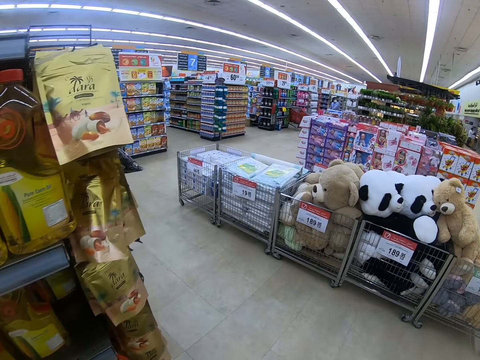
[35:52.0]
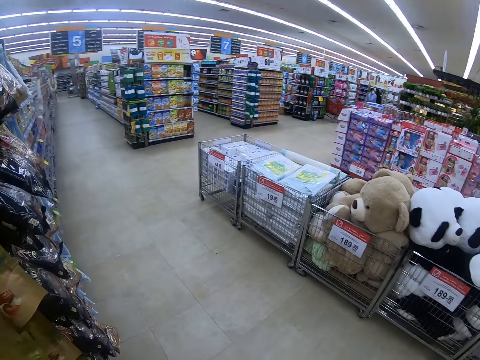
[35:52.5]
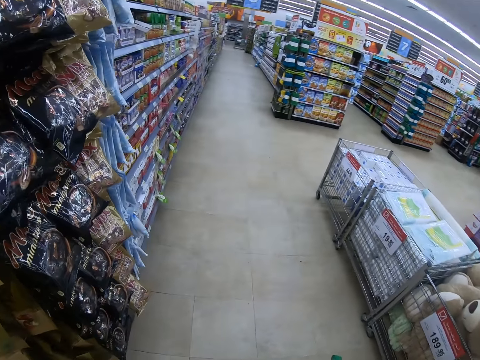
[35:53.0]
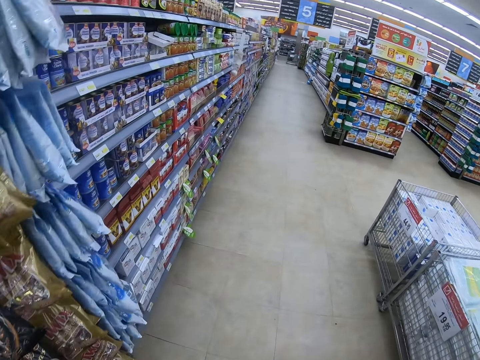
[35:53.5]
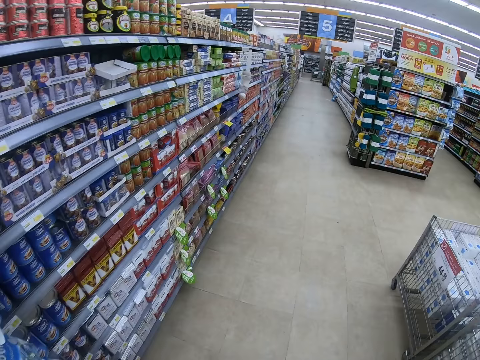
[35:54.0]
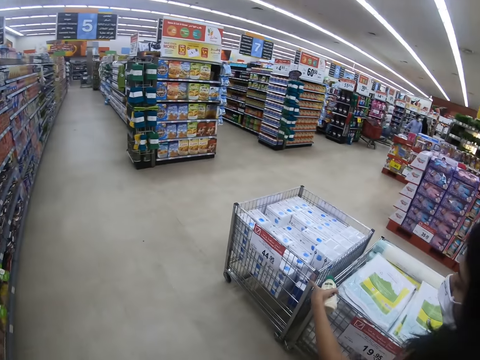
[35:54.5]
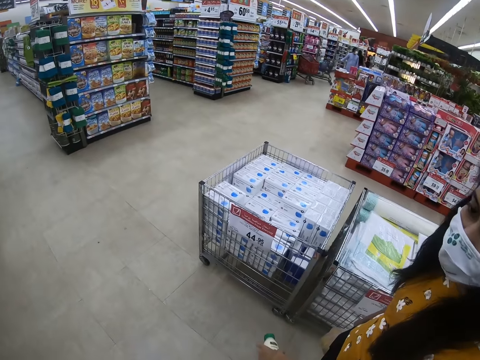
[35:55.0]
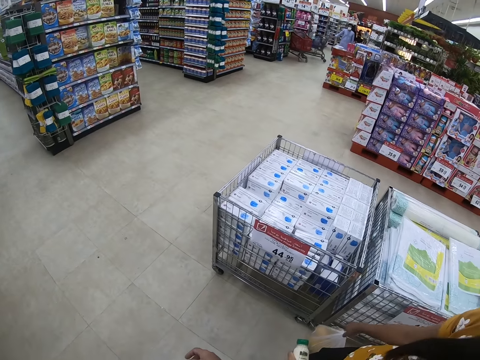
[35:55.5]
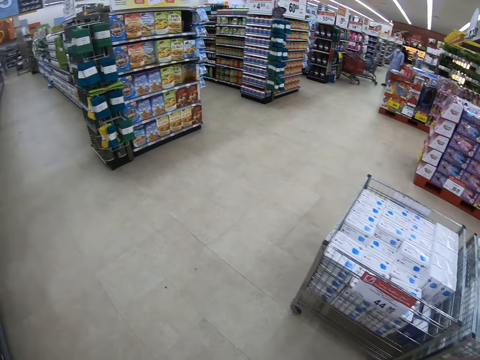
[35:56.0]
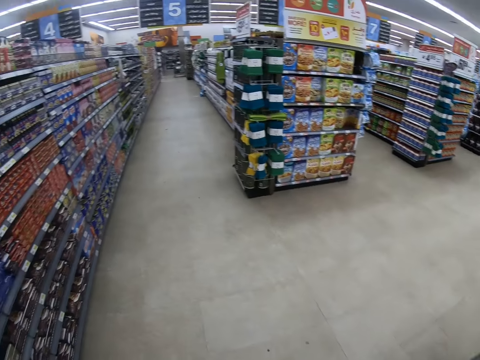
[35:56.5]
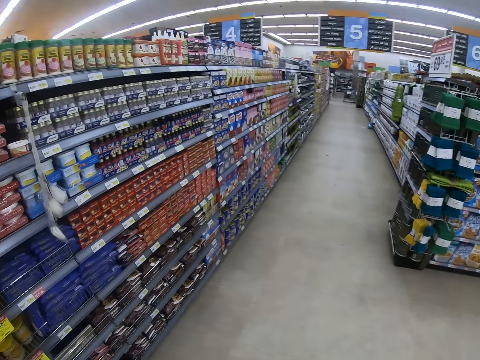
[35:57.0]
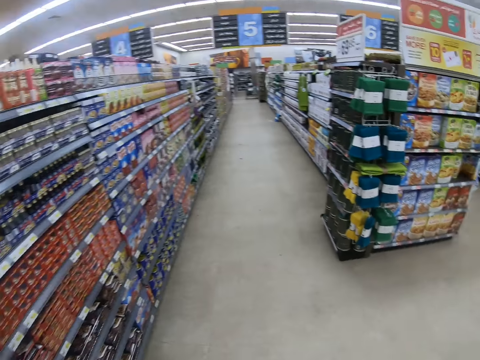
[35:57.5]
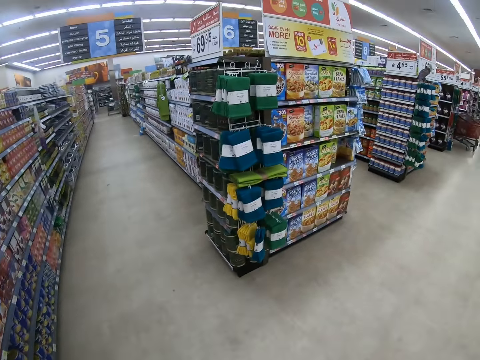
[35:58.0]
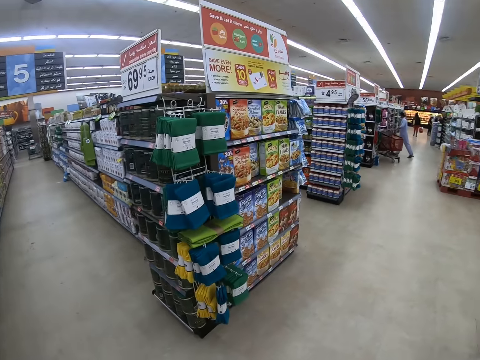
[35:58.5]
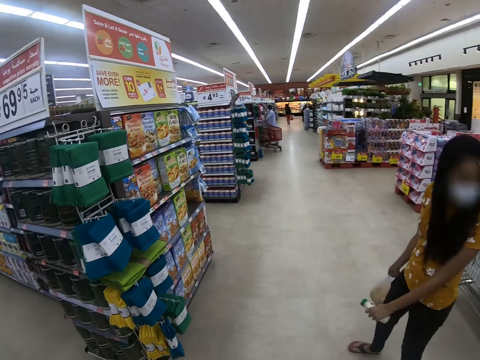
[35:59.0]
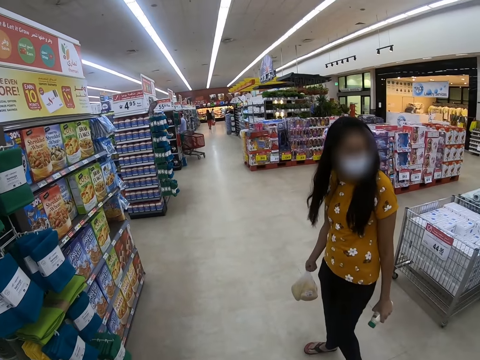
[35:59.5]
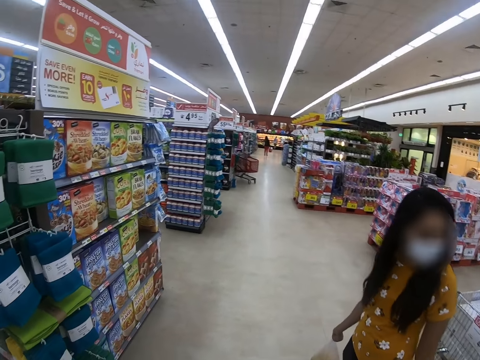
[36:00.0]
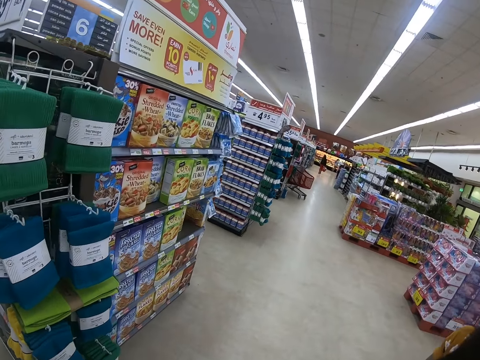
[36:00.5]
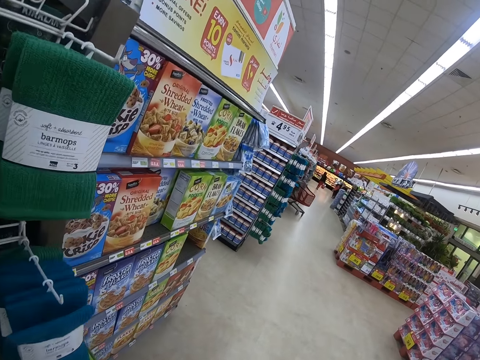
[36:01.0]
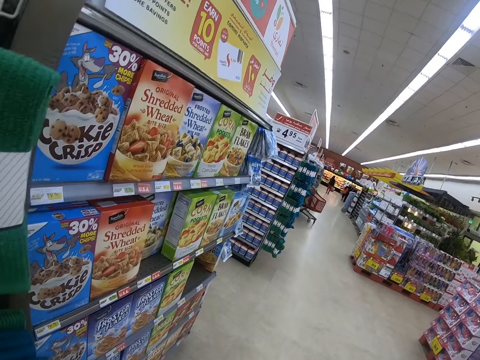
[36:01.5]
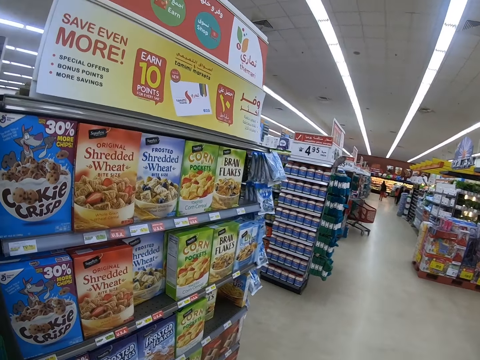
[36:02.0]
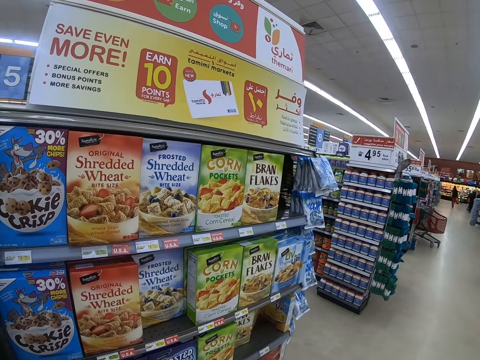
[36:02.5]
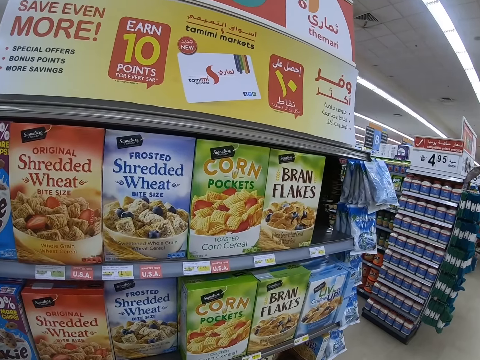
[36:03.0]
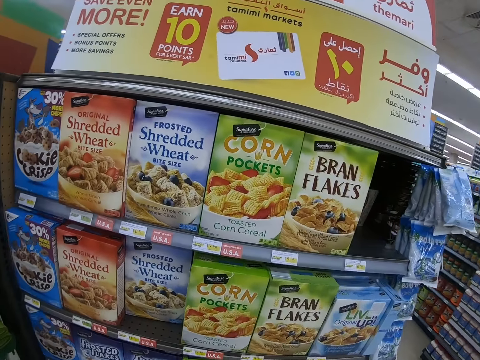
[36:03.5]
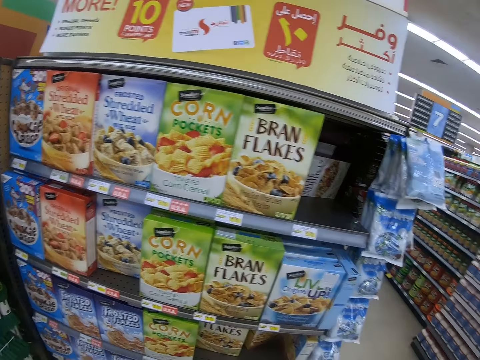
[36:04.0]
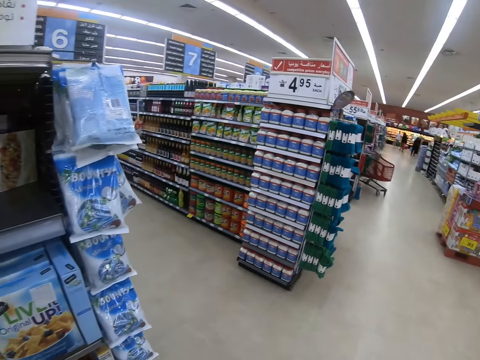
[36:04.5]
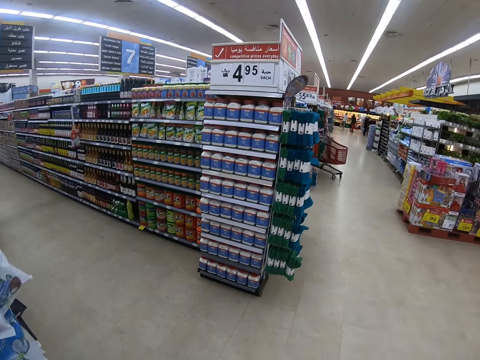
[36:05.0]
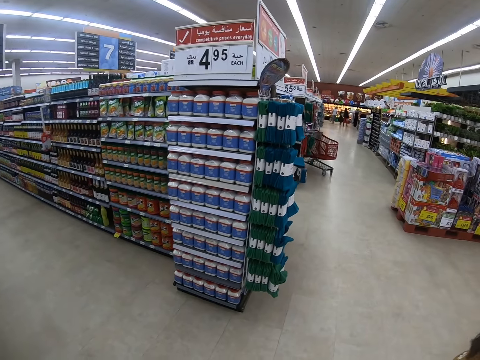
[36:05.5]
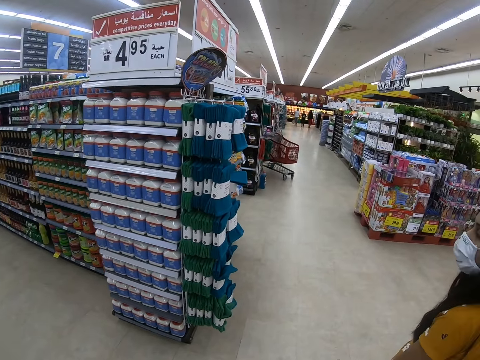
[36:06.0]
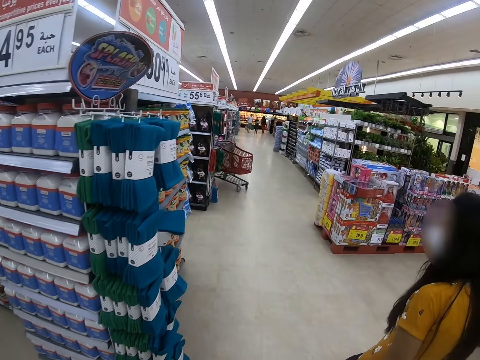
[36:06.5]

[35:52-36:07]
A person points the left hand. The camera wearer walks in a supermarket.

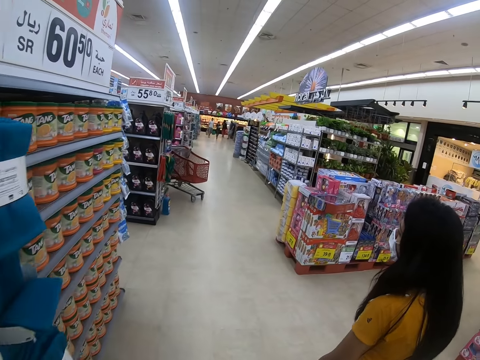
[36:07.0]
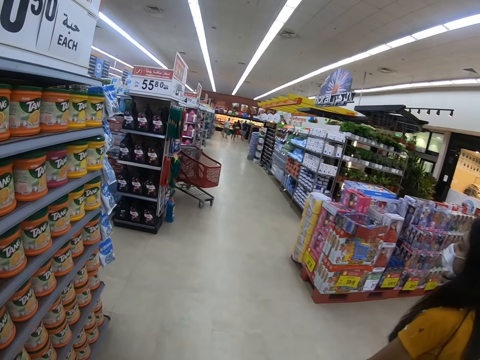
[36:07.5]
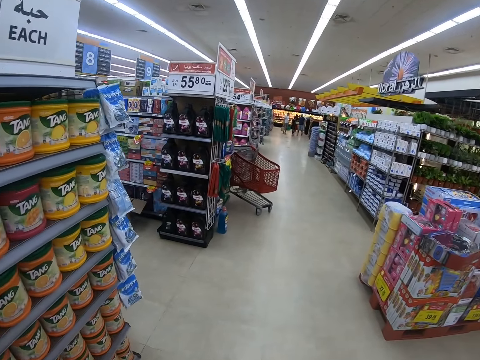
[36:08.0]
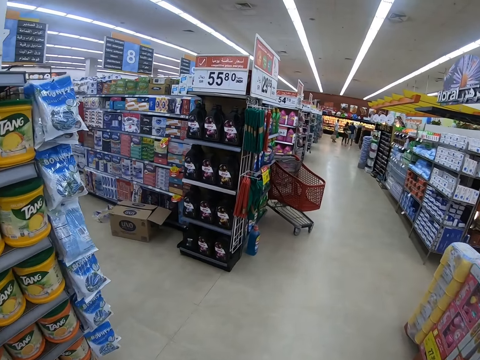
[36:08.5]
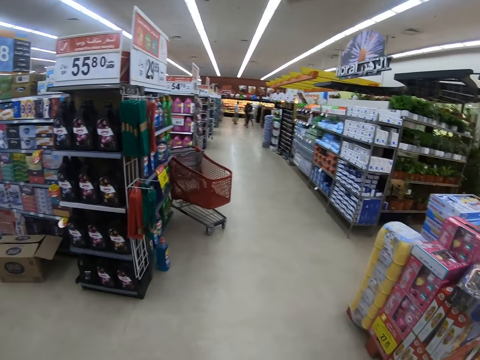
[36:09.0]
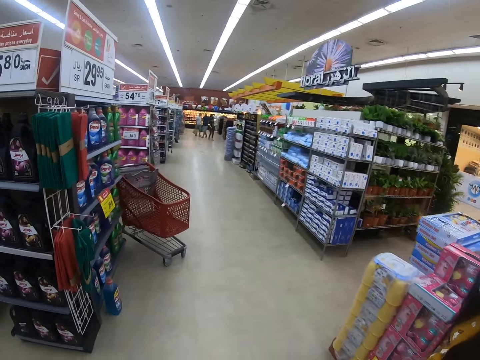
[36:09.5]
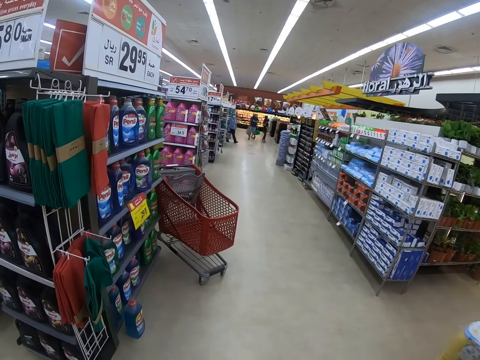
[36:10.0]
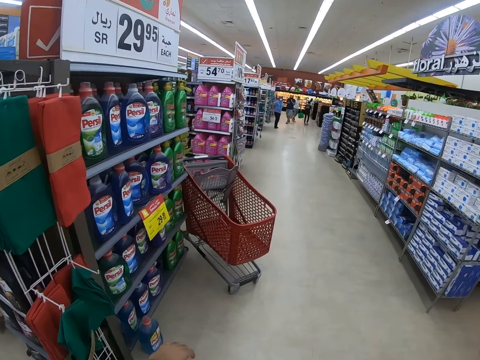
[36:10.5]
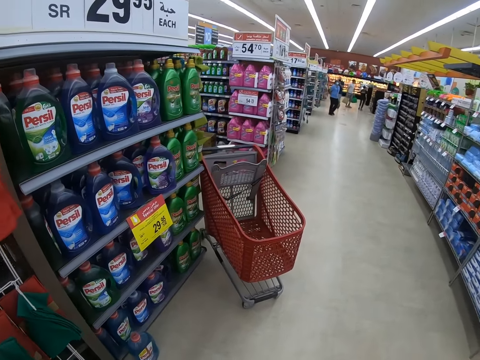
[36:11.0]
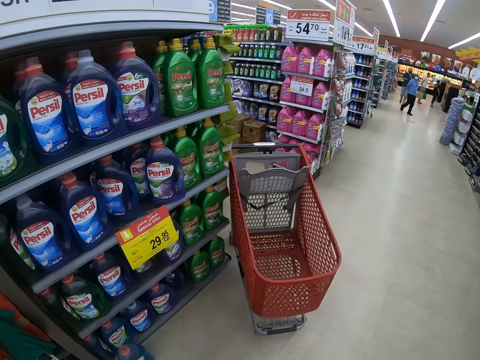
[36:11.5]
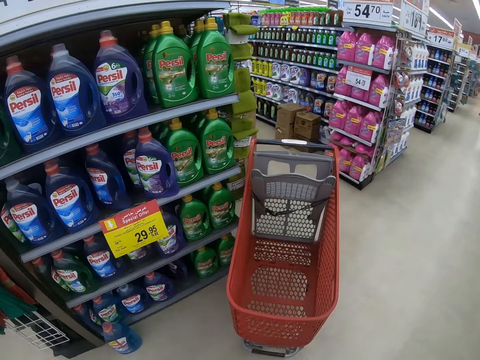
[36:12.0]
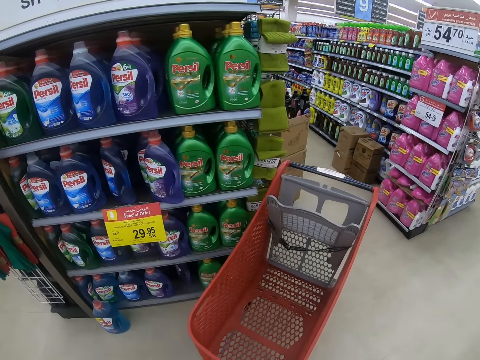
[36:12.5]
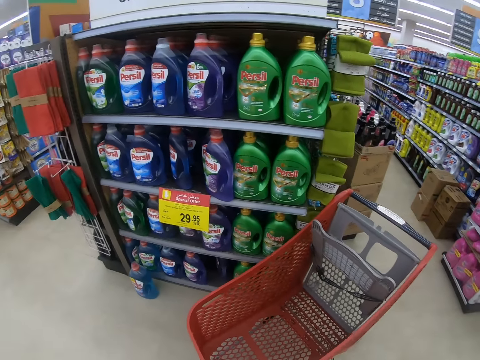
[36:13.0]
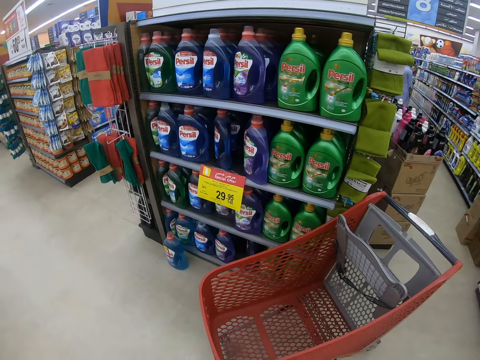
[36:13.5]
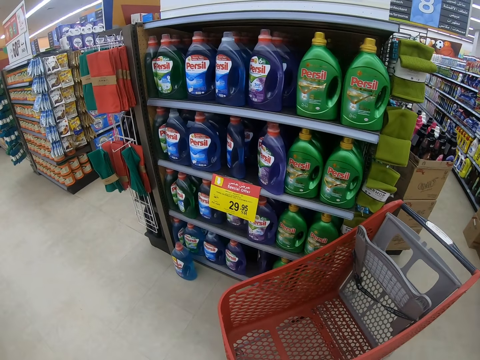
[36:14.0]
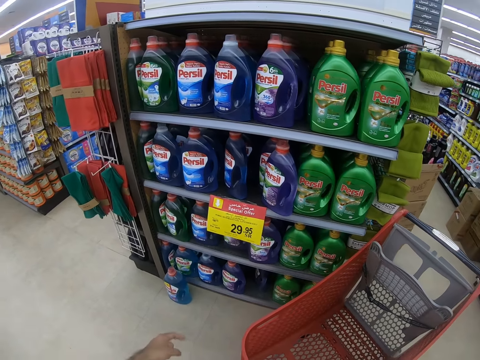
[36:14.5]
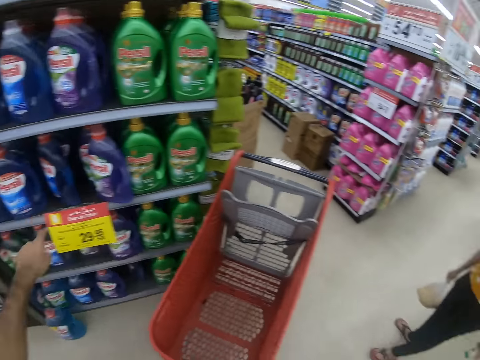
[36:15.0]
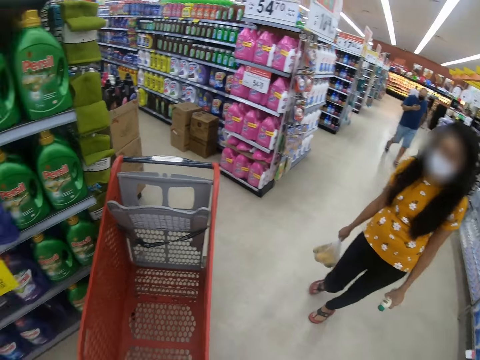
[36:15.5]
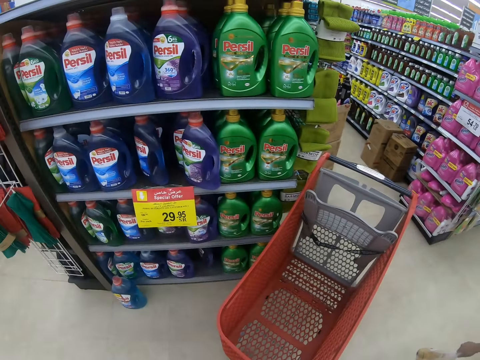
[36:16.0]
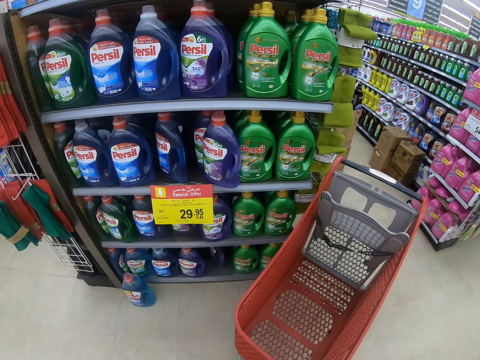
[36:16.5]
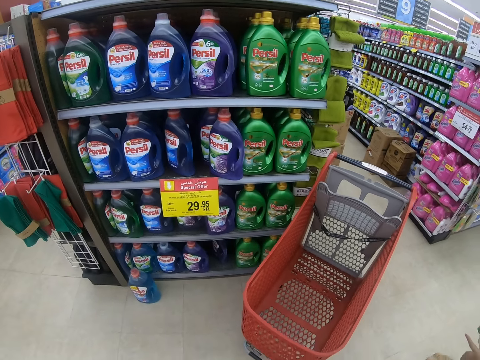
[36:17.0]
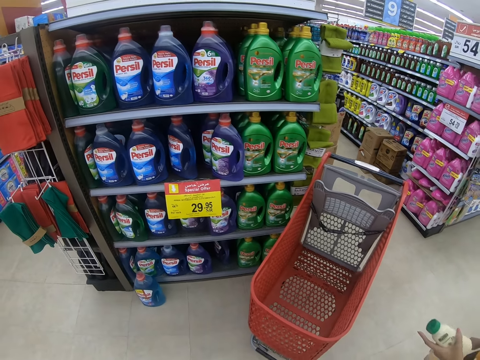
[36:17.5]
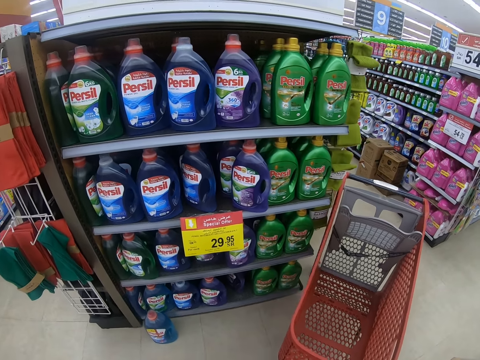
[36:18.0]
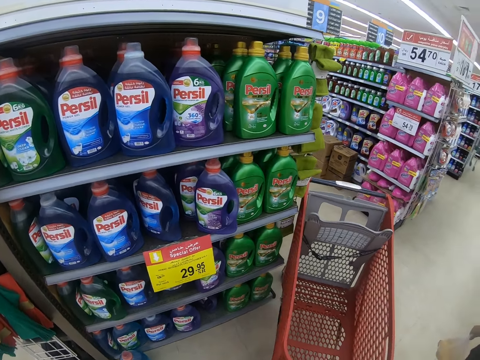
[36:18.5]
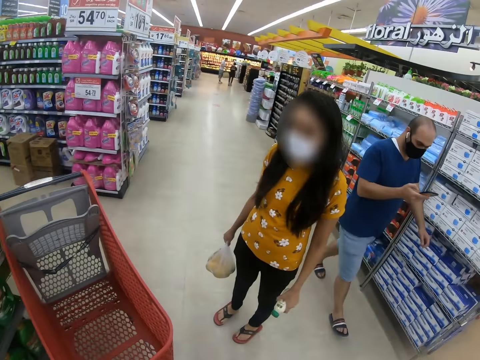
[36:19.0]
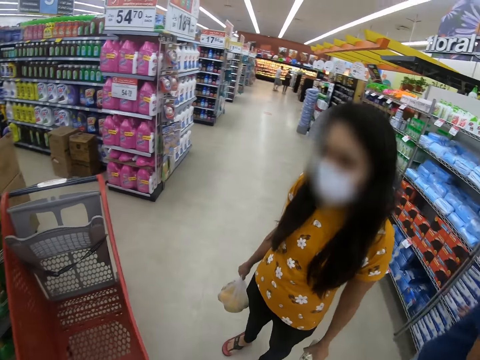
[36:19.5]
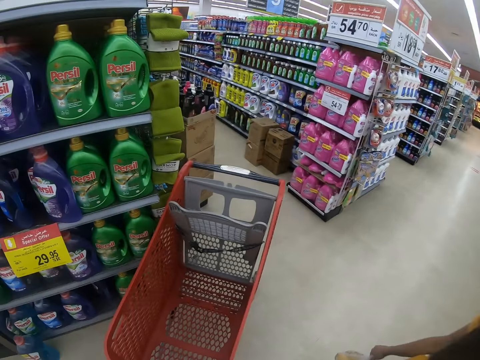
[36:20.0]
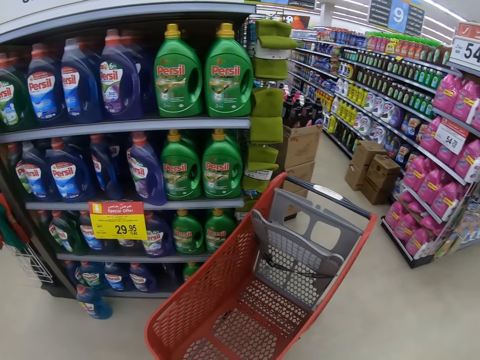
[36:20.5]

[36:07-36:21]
The camera wearer points at a bottle of Persil on a shelf. They look around.
